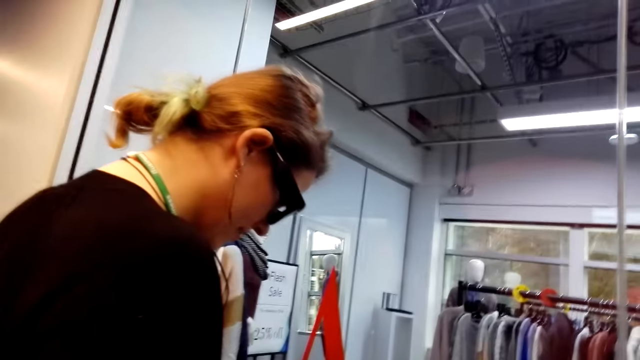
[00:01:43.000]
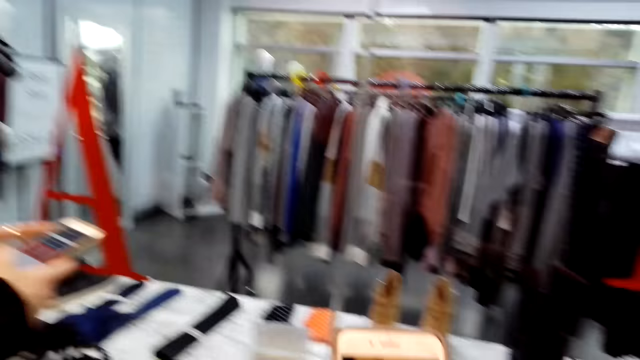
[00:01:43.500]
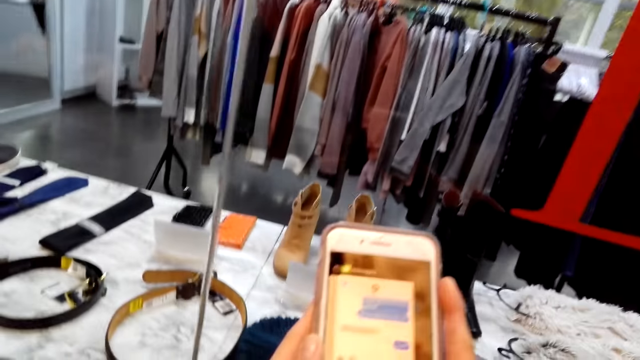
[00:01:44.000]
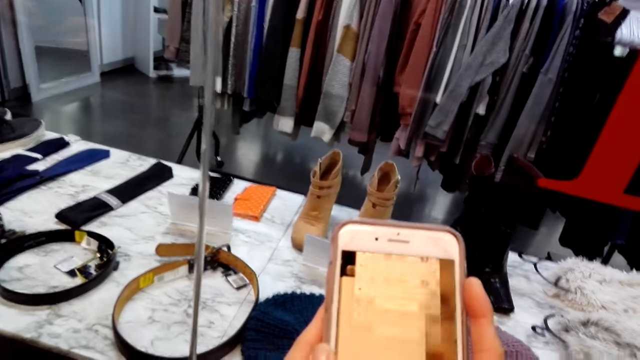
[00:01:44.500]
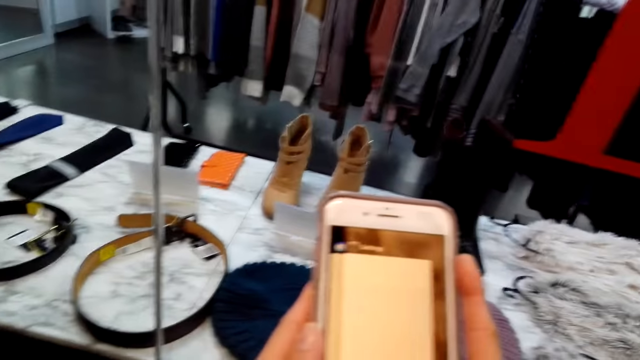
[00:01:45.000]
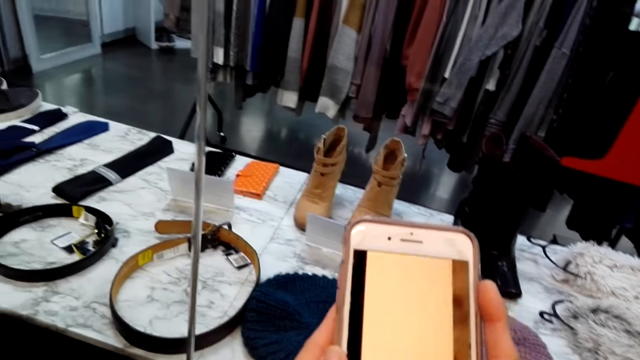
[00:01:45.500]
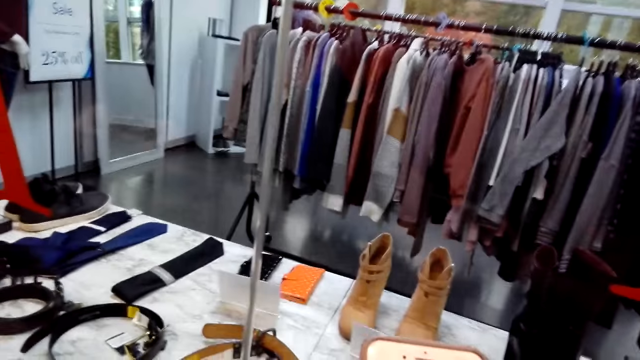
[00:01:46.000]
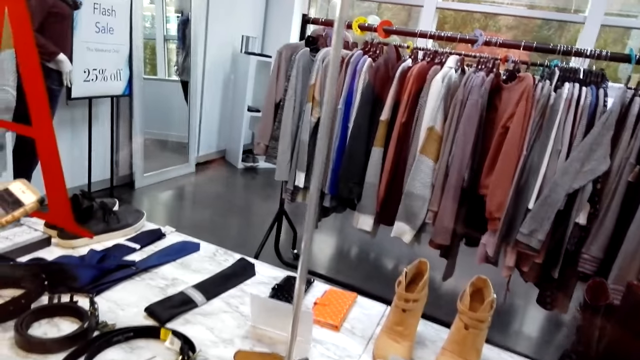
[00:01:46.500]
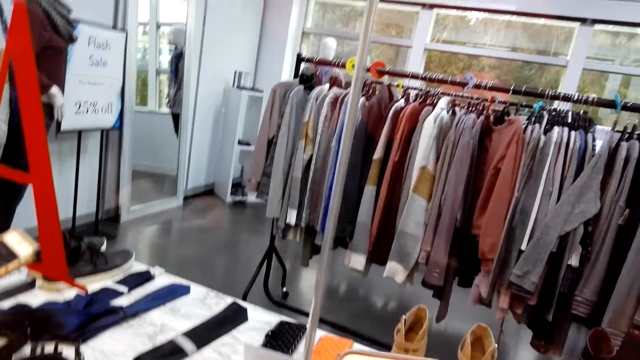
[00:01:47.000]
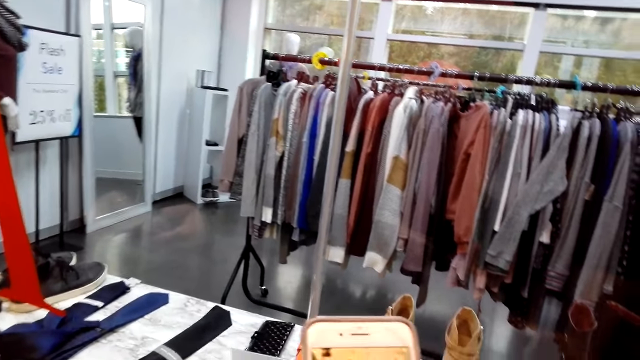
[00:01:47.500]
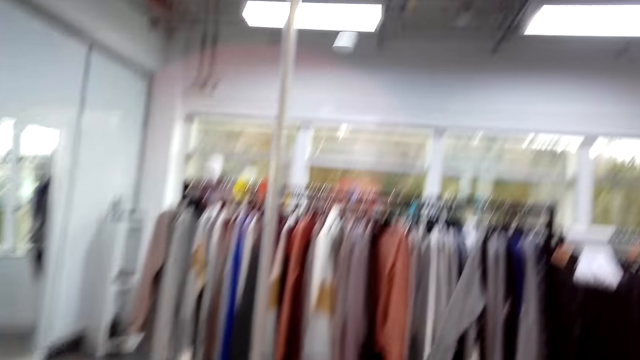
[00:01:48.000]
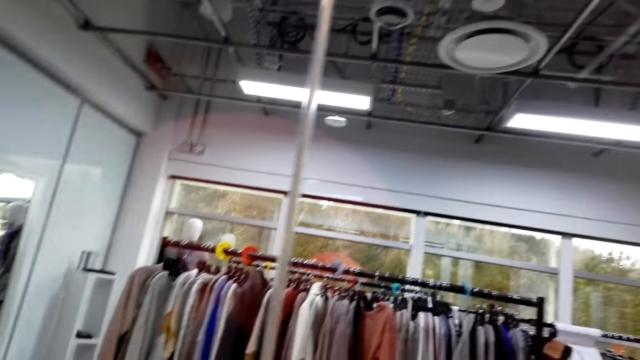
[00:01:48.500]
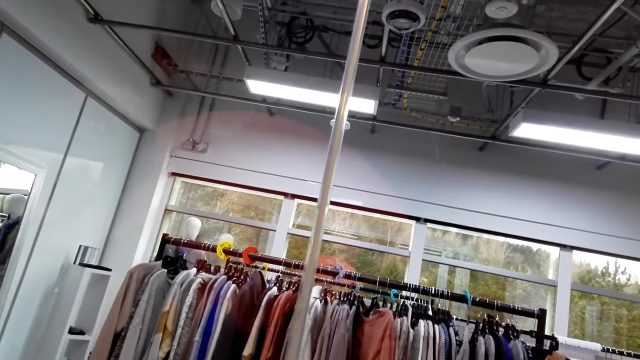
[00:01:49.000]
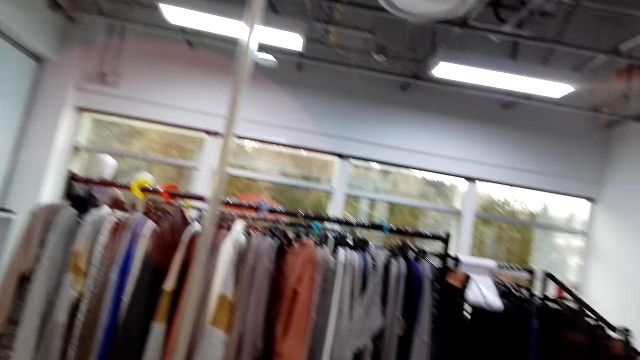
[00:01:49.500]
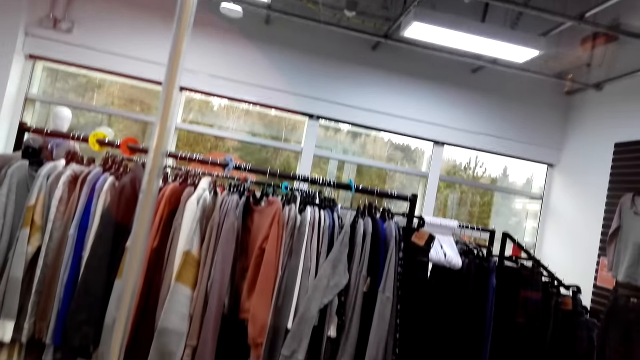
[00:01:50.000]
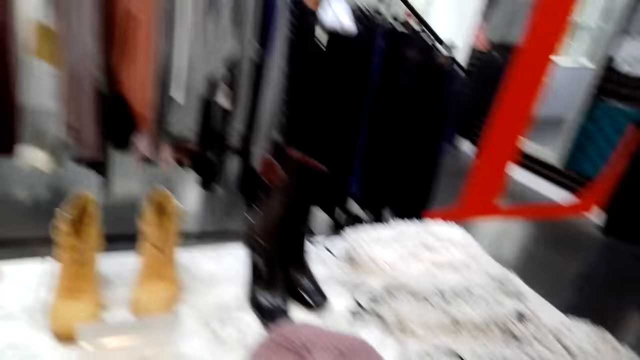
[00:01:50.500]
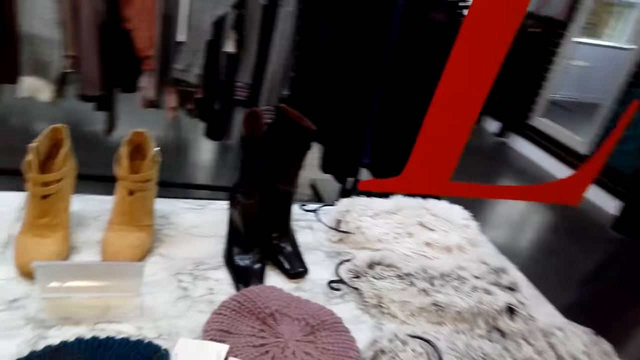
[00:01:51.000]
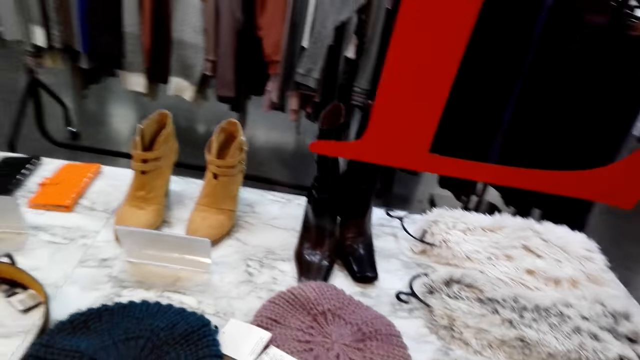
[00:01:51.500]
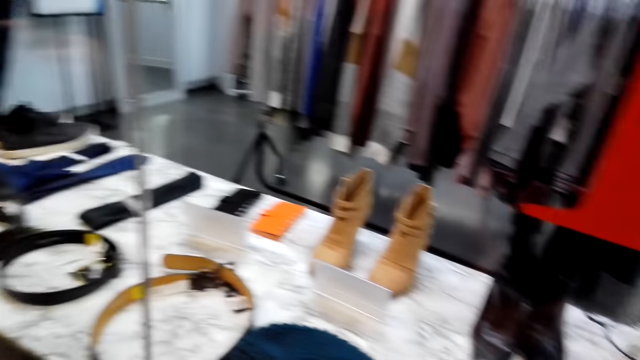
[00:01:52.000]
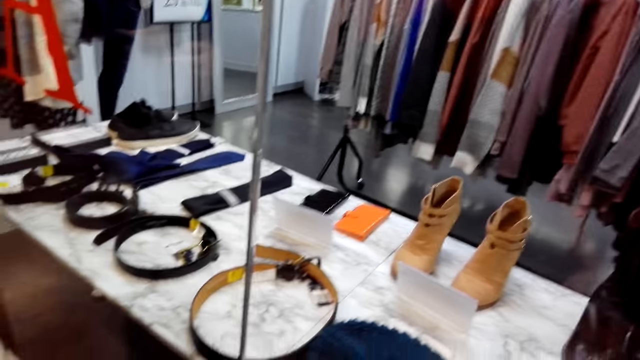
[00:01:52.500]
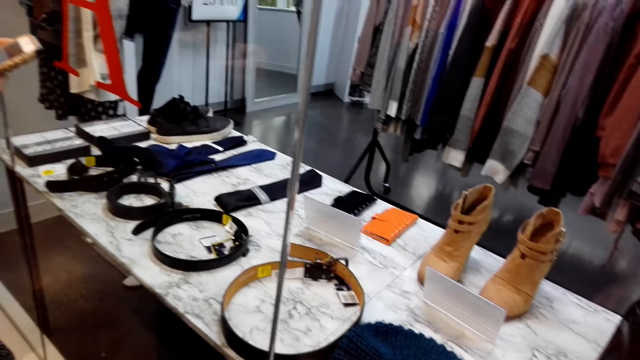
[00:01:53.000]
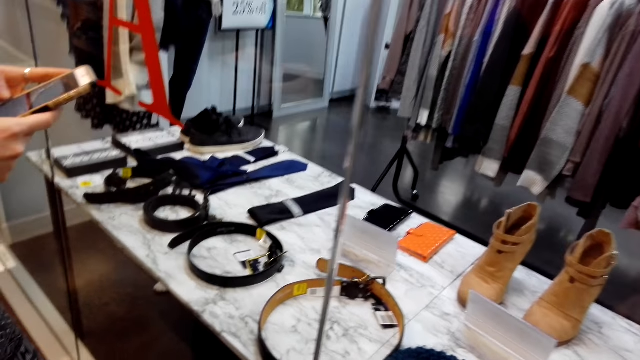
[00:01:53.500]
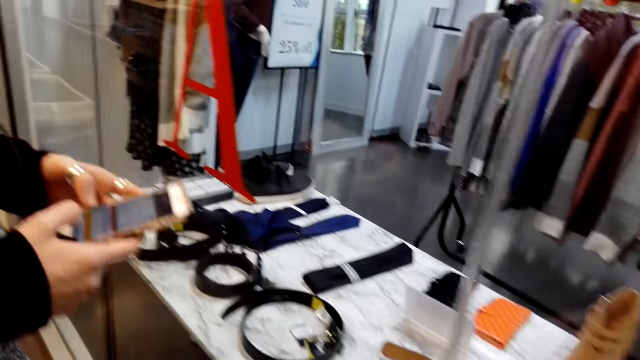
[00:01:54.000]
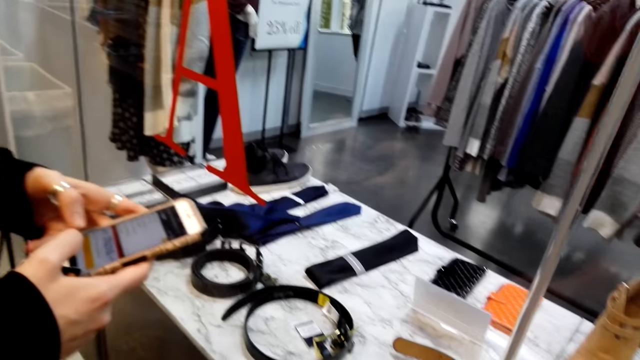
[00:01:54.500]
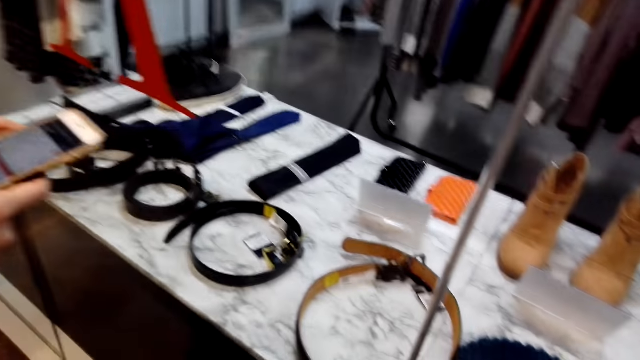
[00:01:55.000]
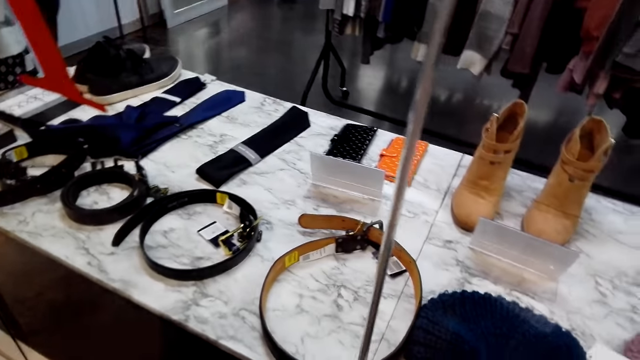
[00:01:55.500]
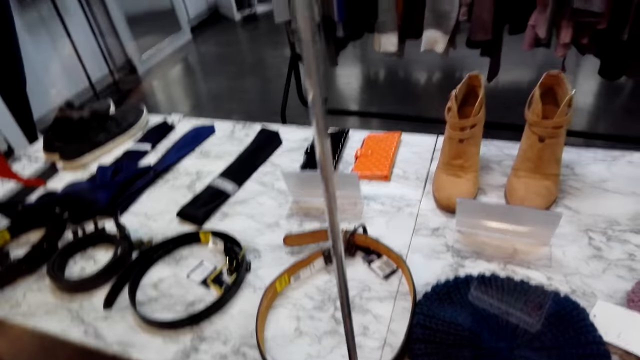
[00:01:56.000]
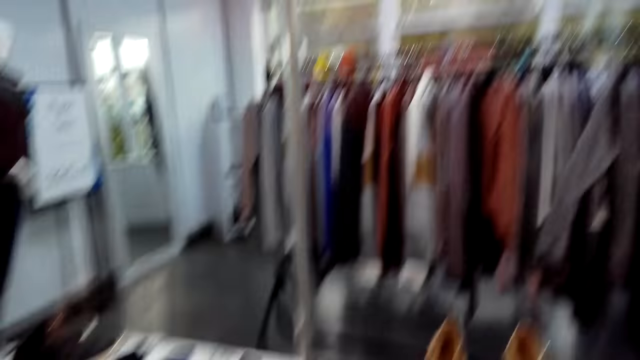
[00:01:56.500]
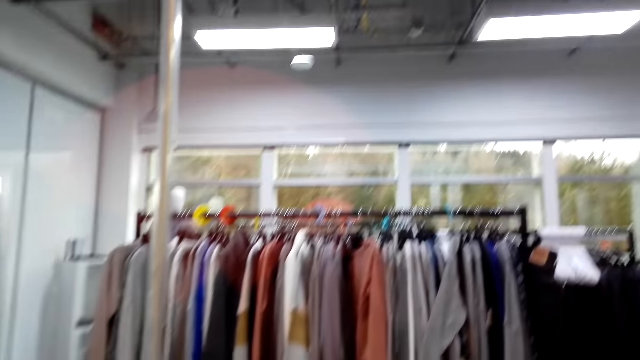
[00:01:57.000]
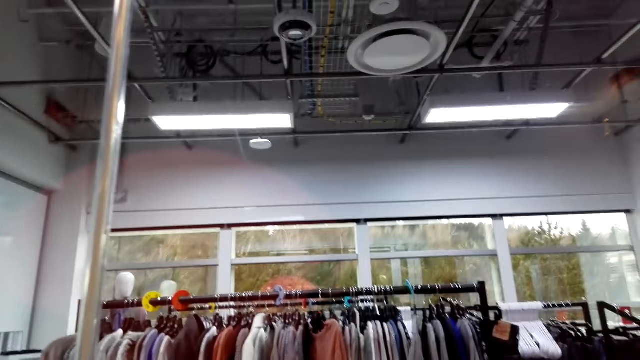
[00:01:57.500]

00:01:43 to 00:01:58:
The camera wearer looks at the woman. A person converses with another person. The camera wearer uses a phone. The first person scrolls the screen of the phone. The camera wearer speaks. The other person holds the phone in the hand. The camera wearer looks around. They walk forward.

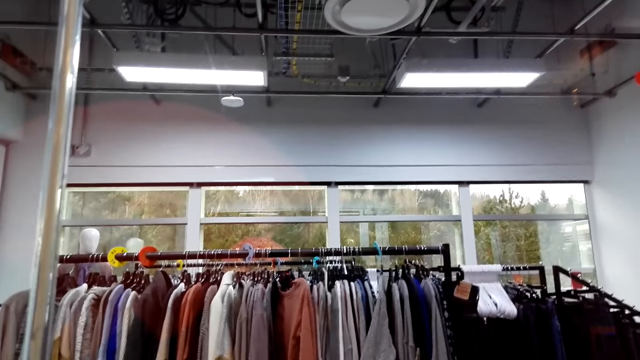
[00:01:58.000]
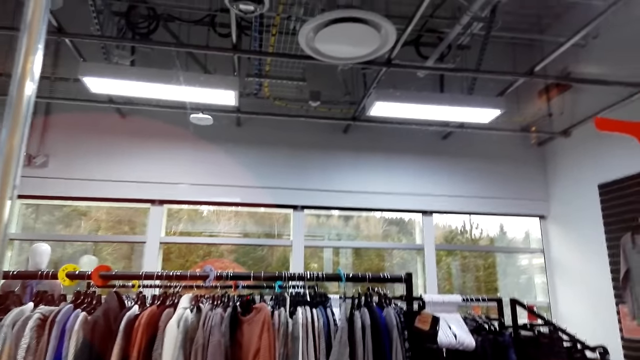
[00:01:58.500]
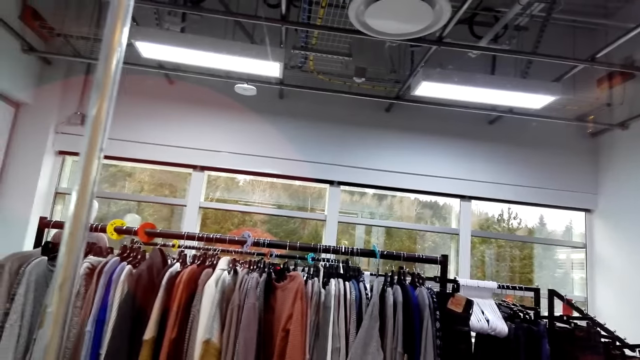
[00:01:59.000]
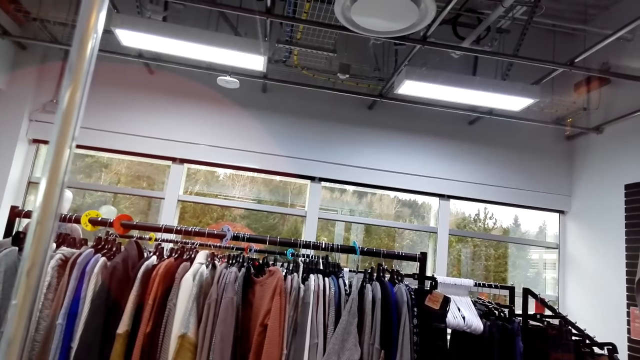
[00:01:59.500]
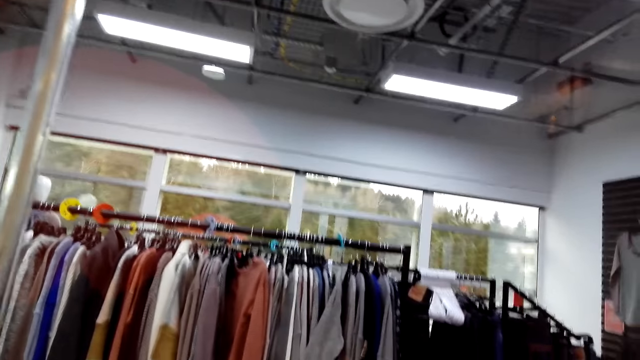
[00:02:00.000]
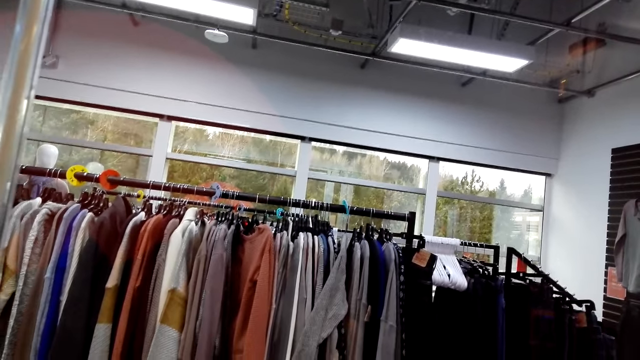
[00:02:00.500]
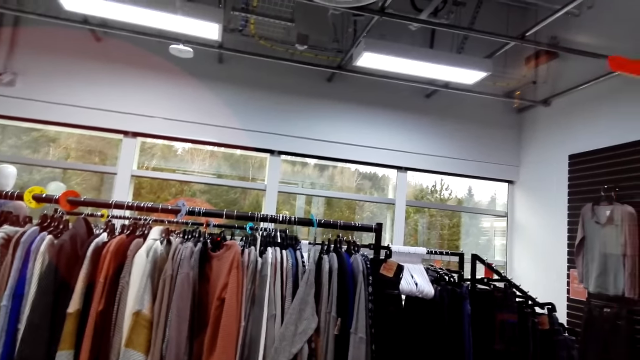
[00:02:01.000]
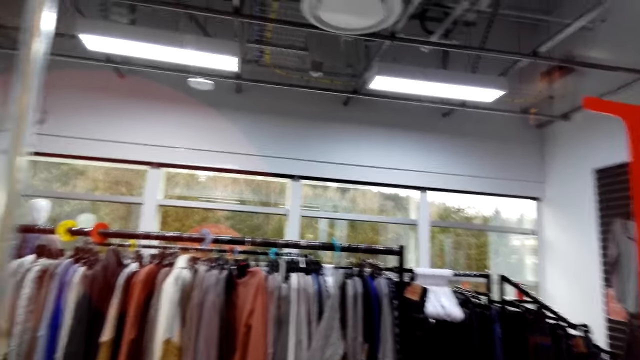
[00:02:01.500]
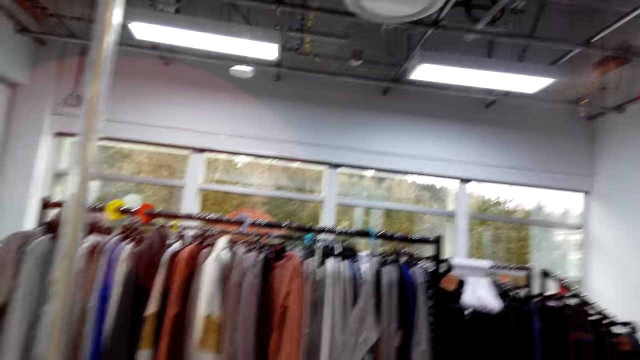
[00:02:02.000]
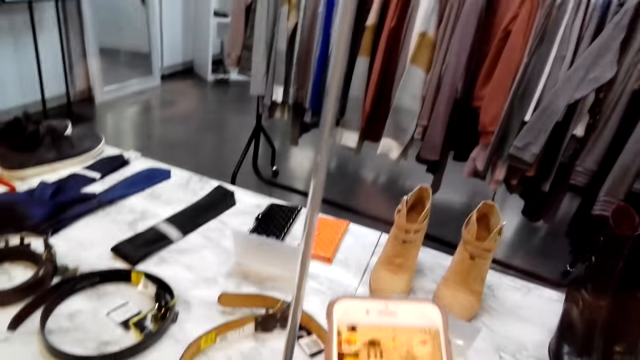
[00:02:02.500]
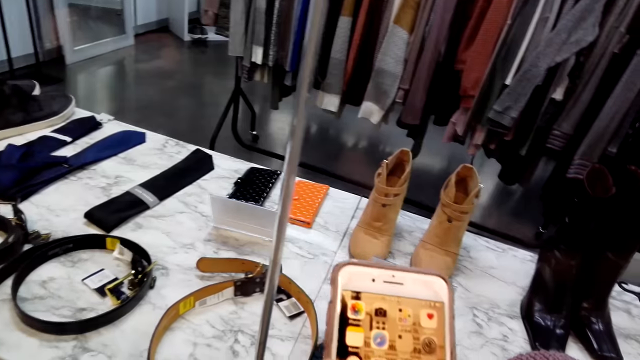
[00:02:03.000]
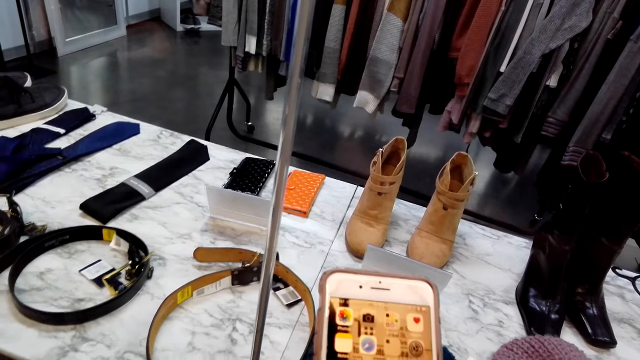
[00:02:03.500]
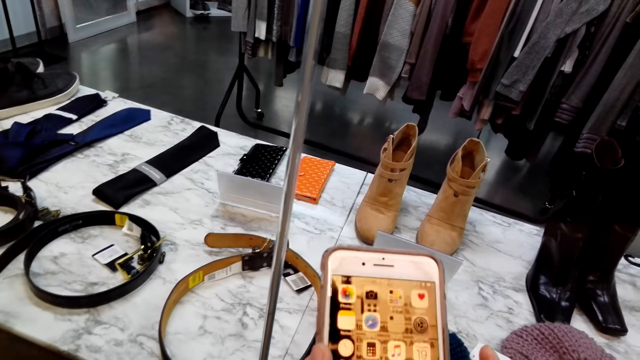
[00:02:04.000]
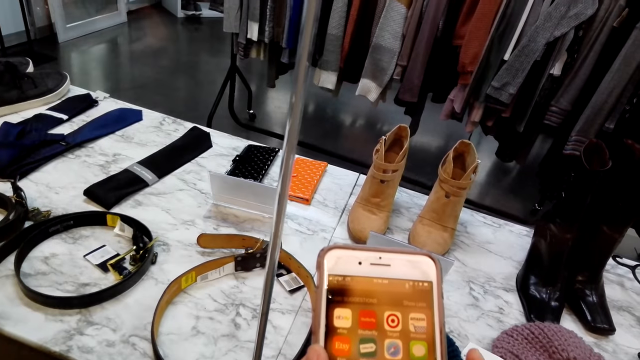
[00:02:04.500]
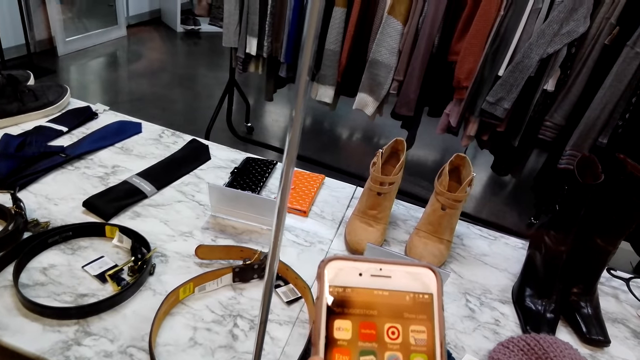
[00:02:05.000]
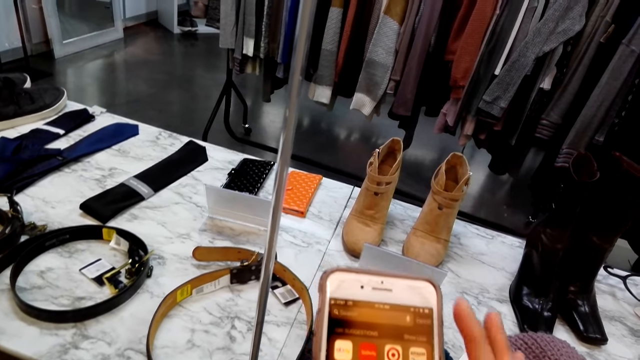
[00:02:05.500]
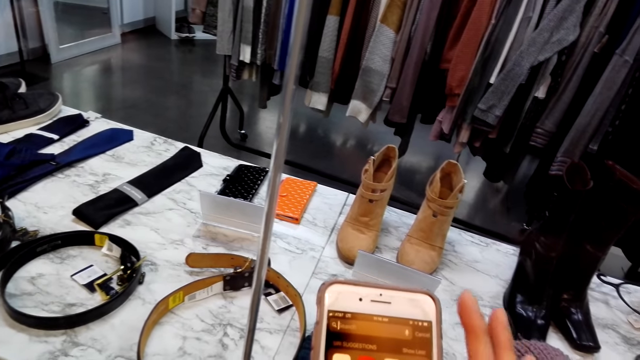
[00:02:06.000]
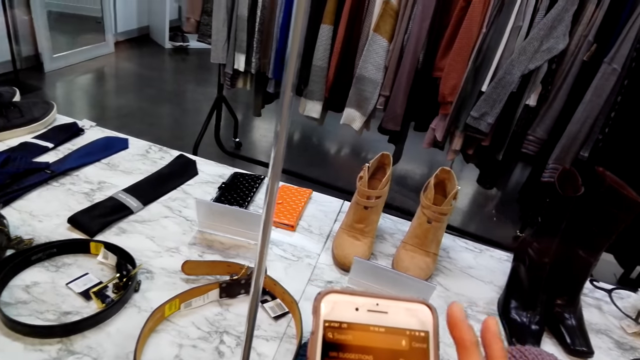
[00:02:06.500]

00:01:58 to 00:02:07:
The camera wearer uses a phone. A person scrolls the screen of the phone.
